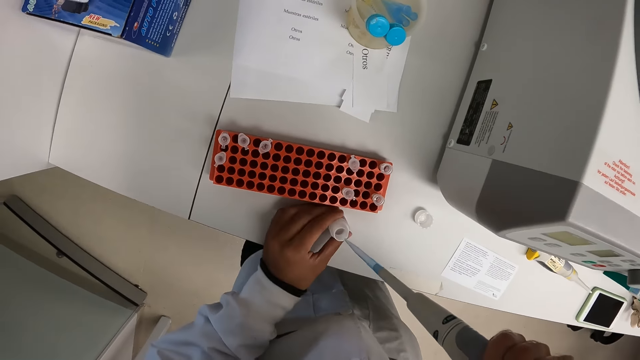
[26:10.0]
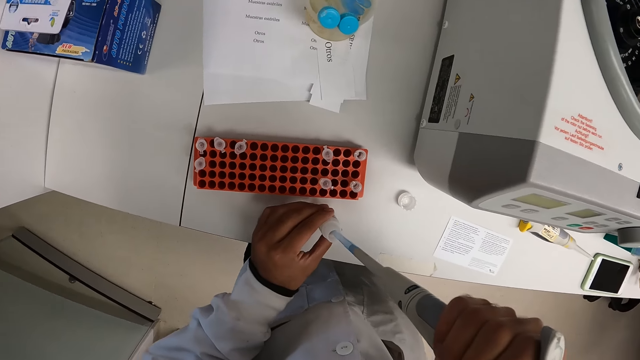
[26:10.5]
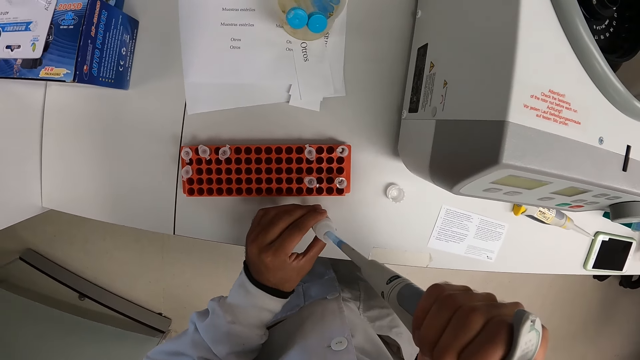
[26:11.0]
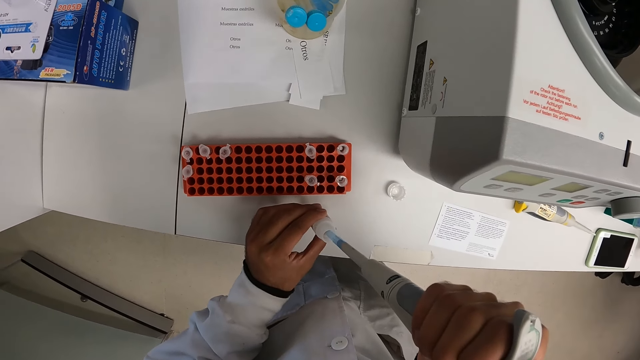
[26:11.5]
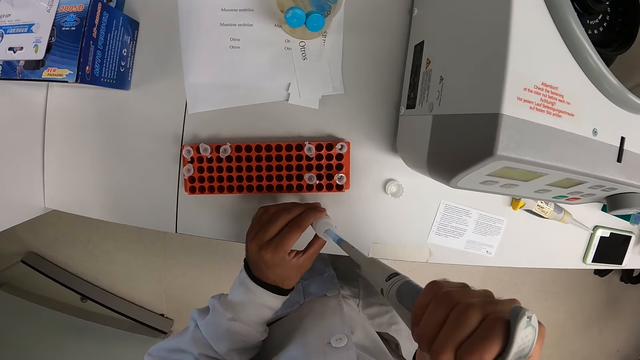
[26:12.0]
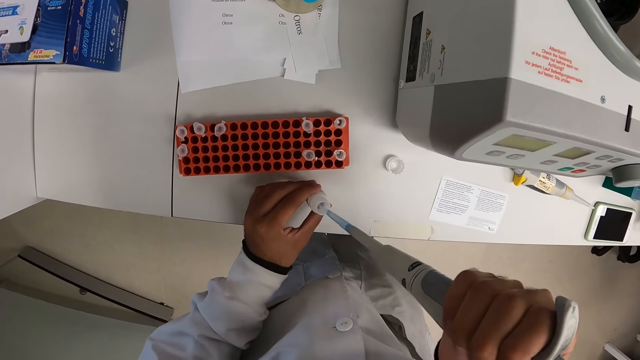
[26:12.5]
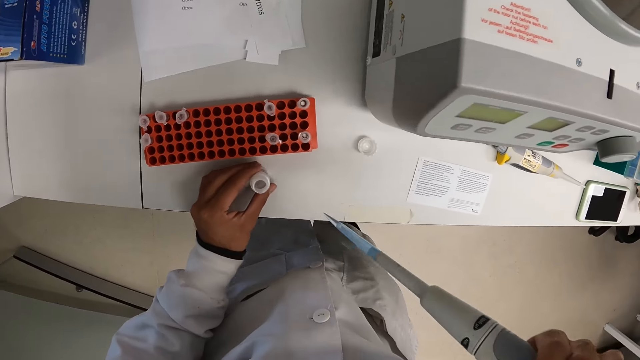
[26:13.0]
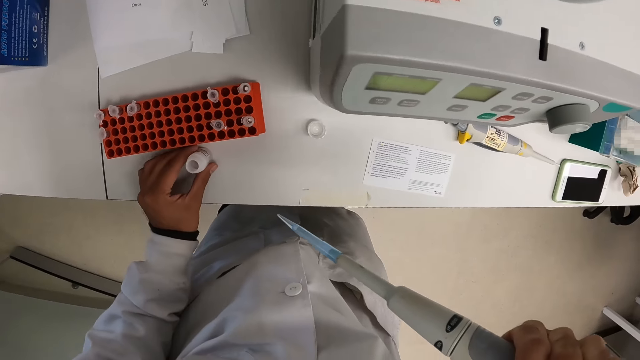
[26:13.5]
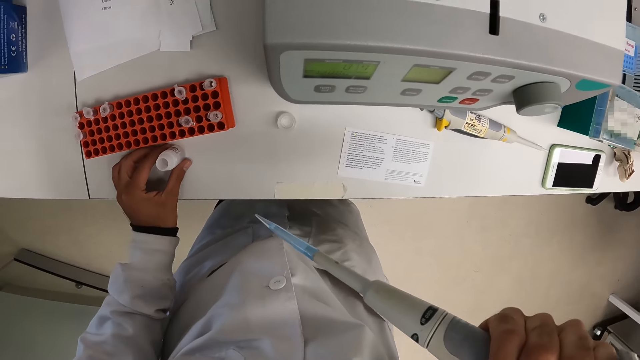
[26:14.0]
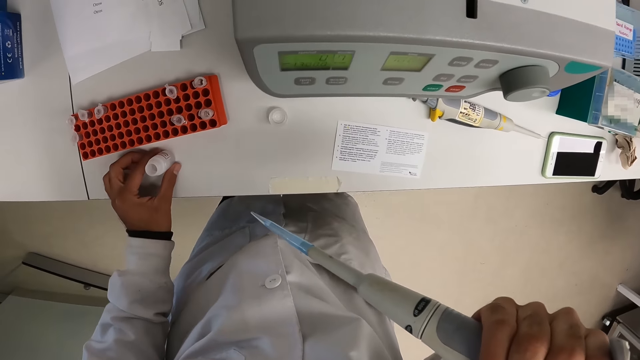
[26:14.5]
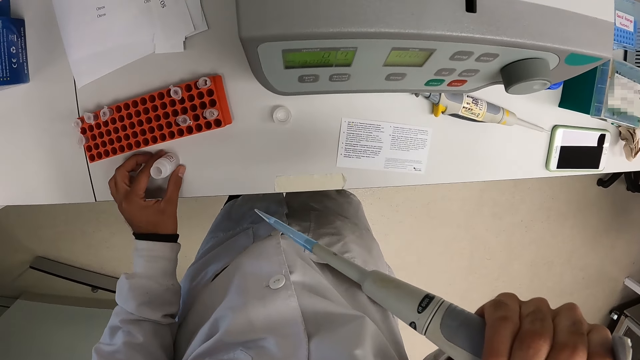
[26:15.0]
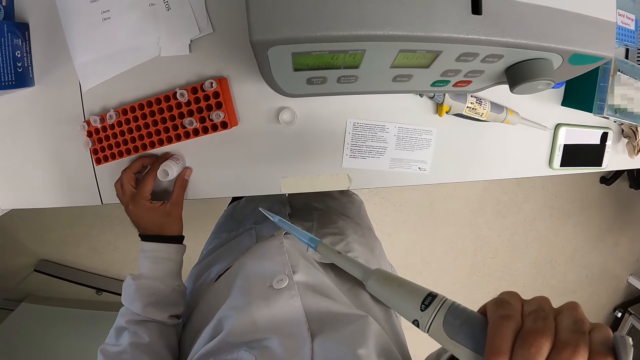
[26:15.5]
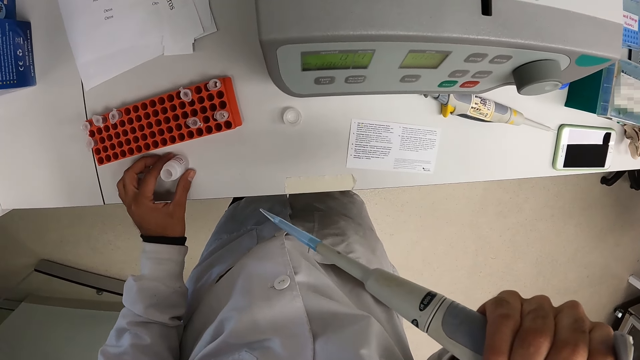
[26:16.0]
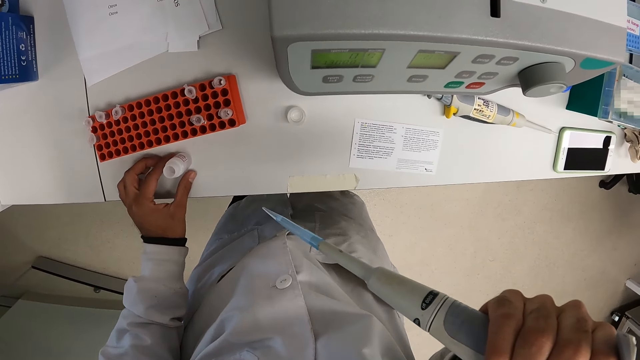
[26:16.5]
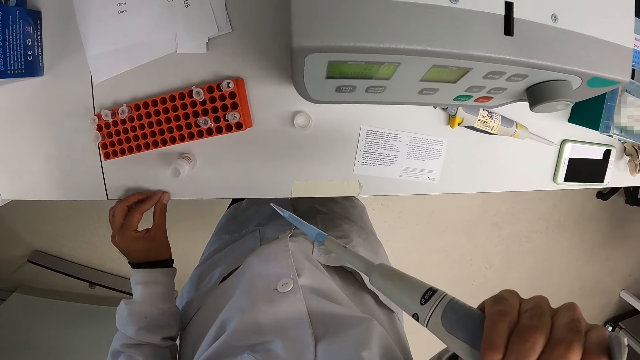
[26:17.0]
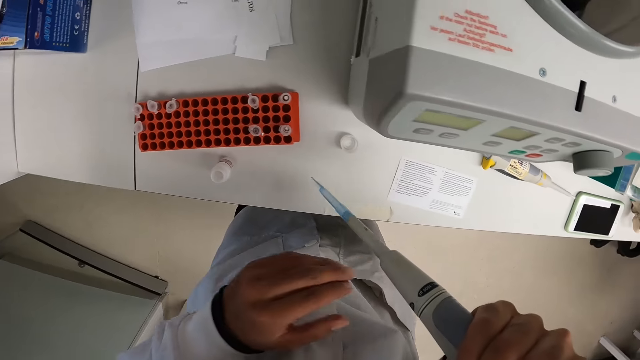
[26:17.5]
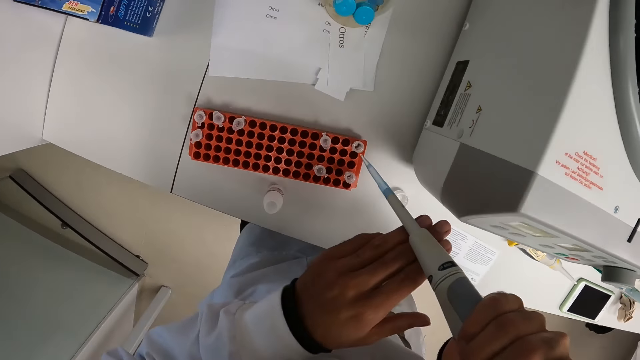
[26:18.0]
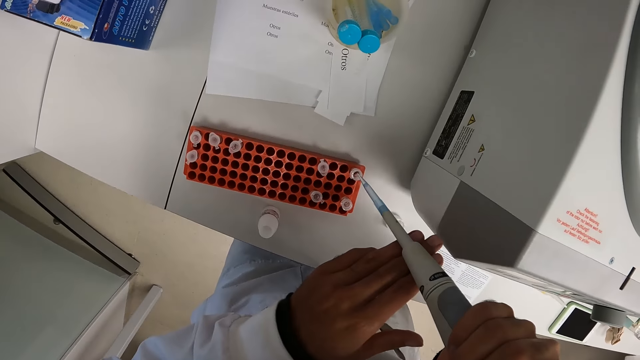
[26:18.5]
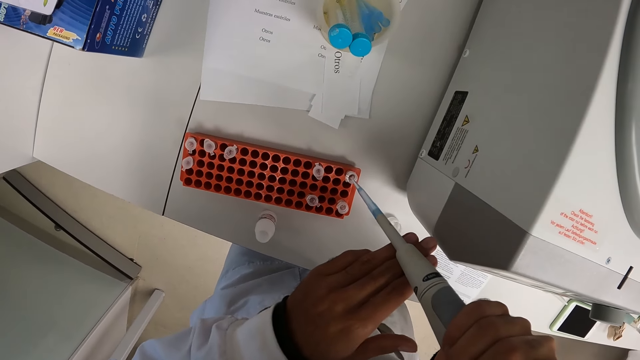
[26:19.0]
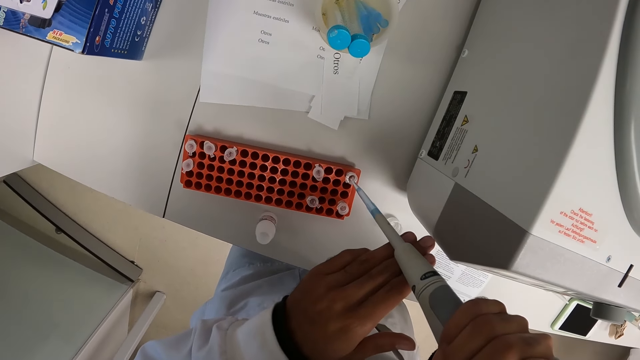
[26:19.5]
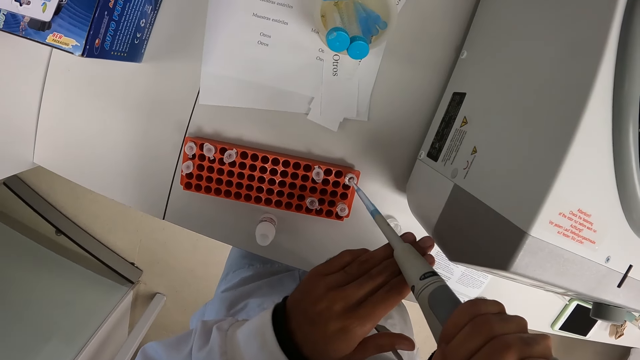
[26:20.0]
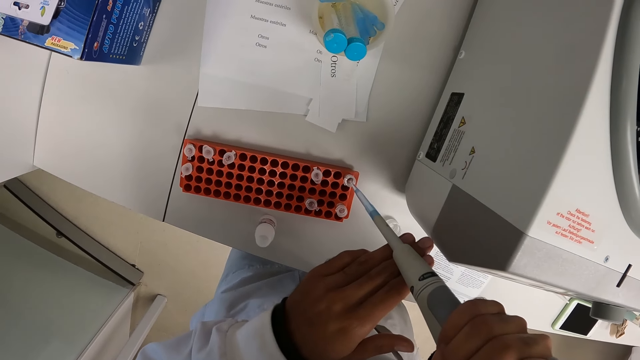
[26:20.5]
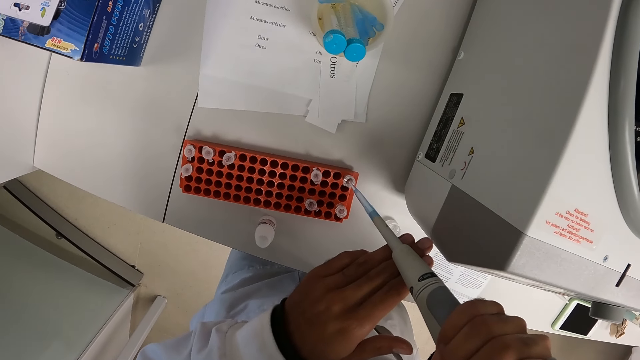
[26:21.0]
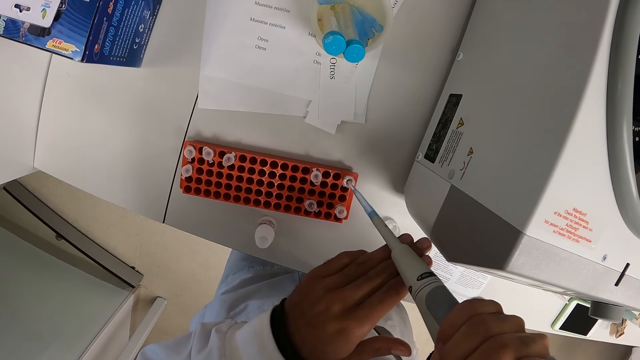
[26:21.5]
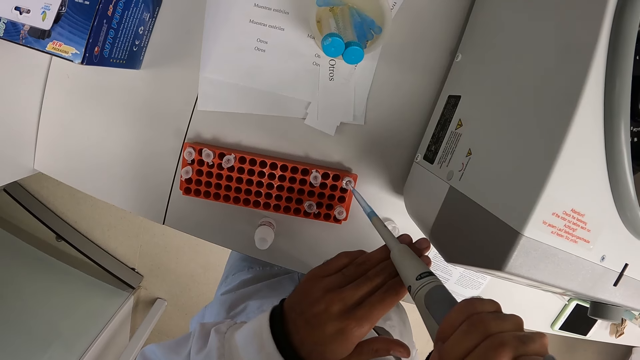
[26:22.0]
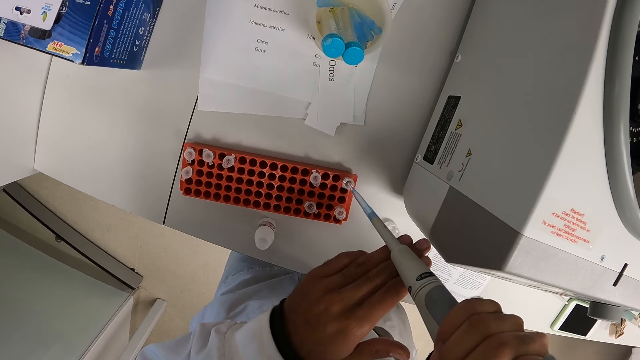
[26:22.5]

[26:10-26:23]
The camera wearer holds the container on the countertop with his left hand. He raises the container from the countertop with his left hand. He draws syrup from the container with the pipette in his right hand. He drops the container on the countertop with his left hand. He pours syrup from the pipette into the microtube in the crate with his hands.

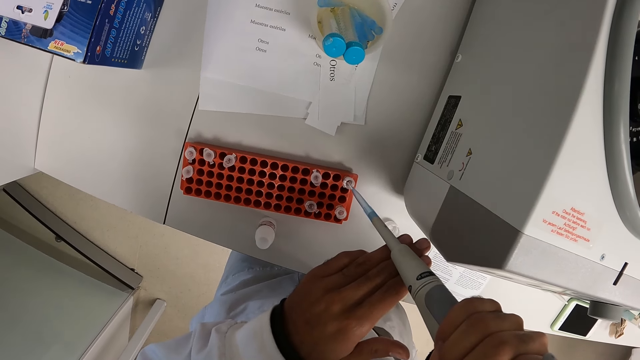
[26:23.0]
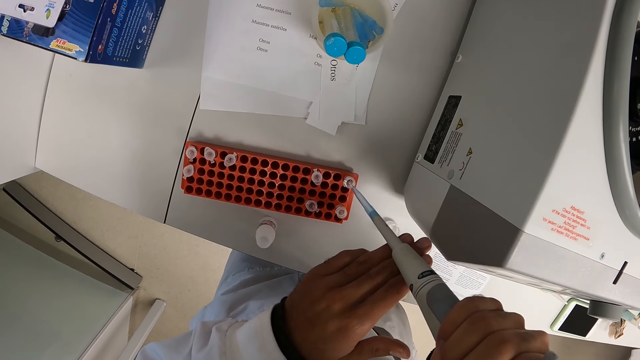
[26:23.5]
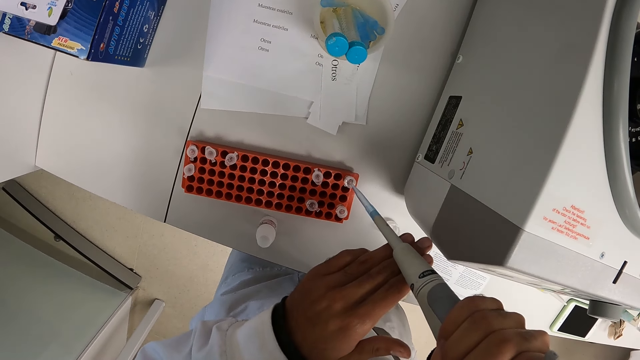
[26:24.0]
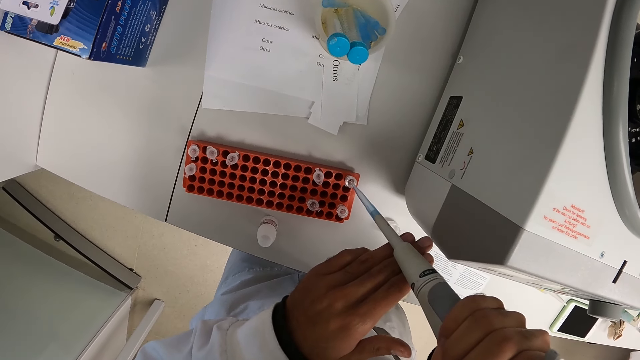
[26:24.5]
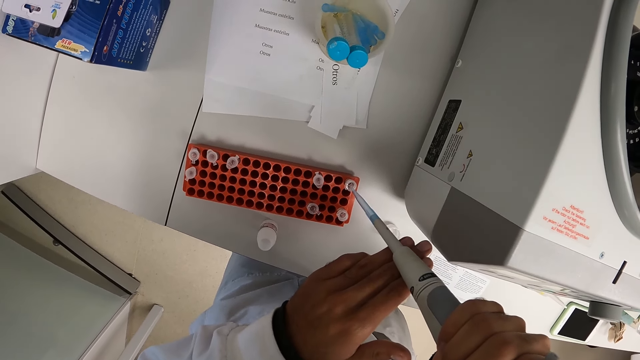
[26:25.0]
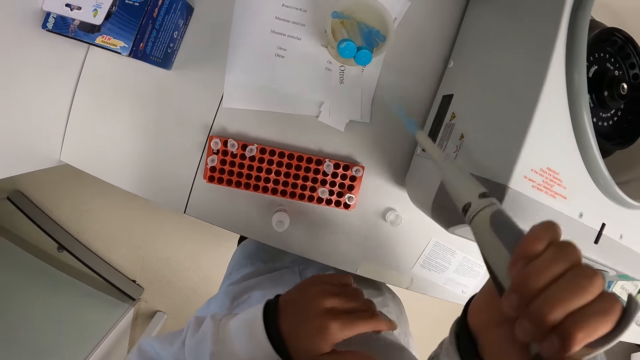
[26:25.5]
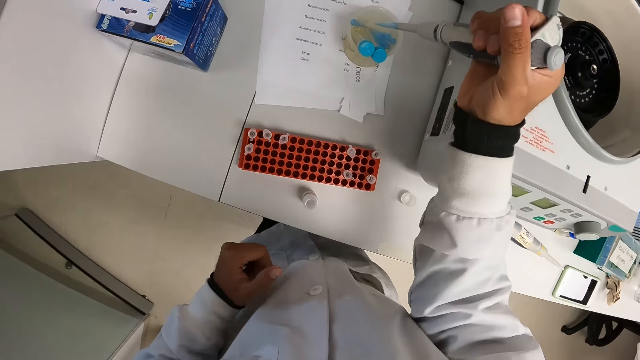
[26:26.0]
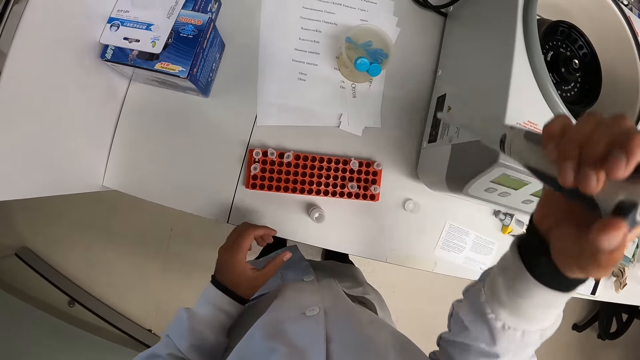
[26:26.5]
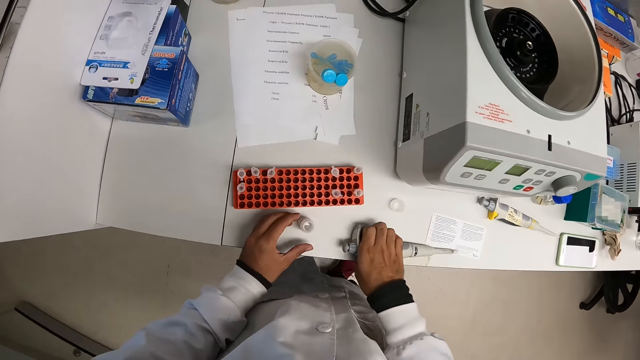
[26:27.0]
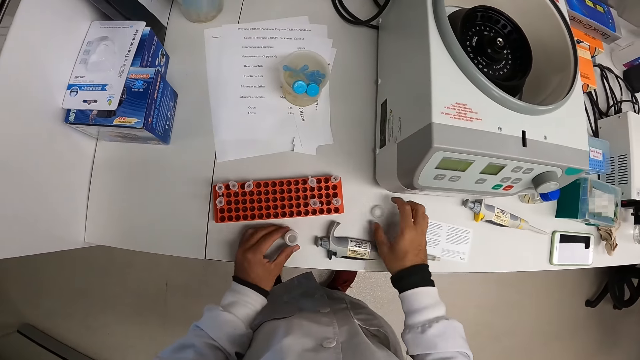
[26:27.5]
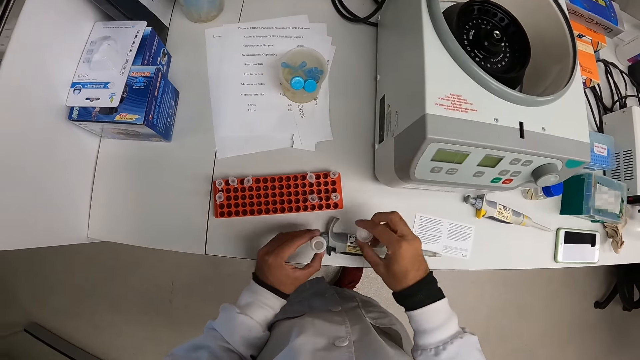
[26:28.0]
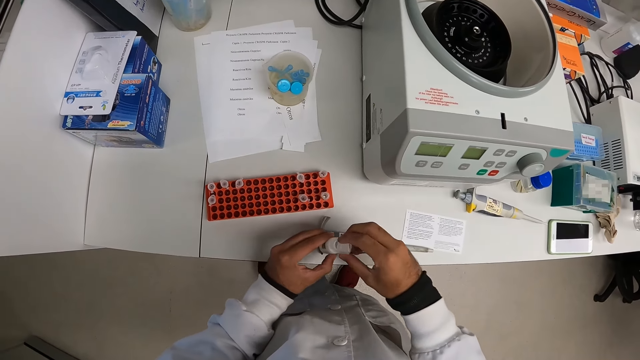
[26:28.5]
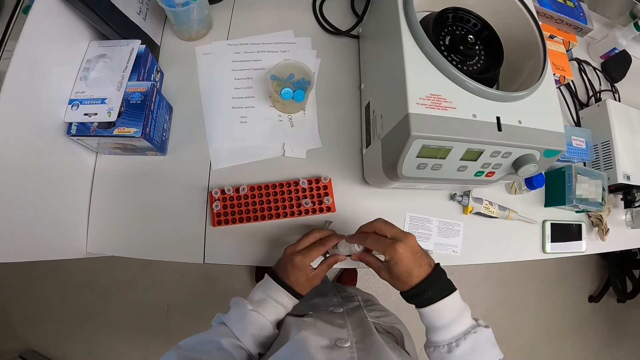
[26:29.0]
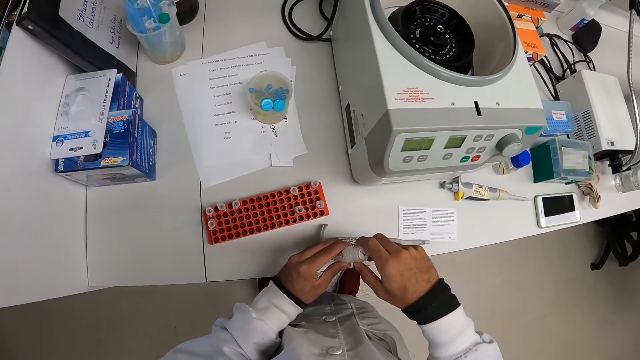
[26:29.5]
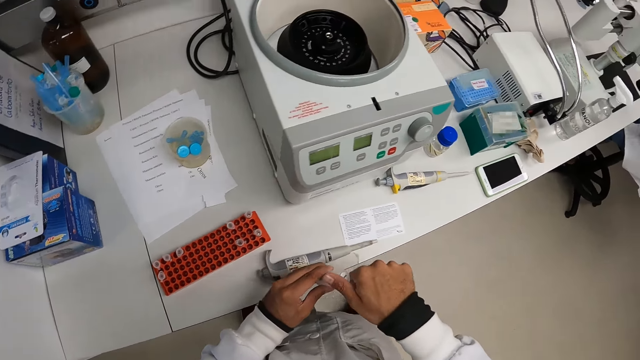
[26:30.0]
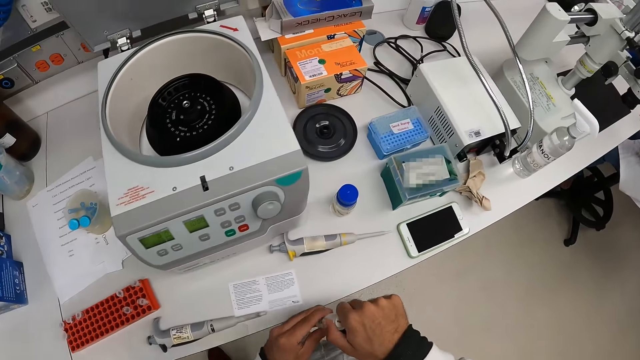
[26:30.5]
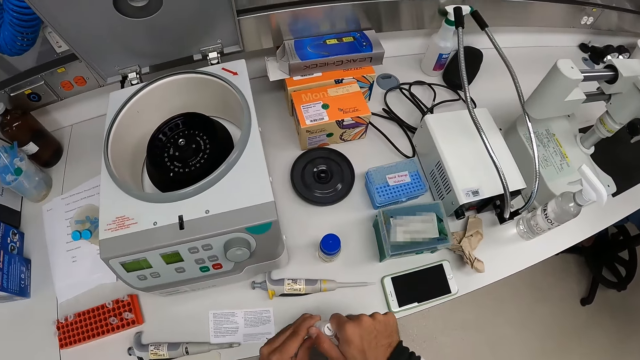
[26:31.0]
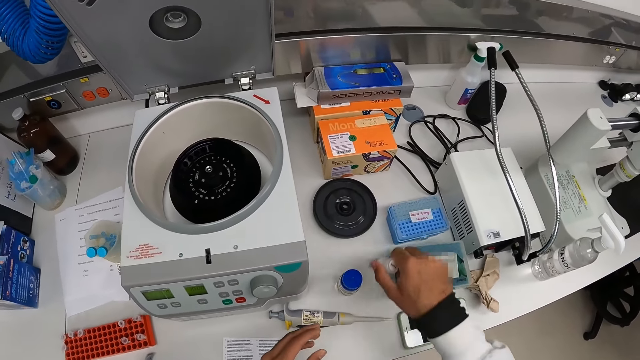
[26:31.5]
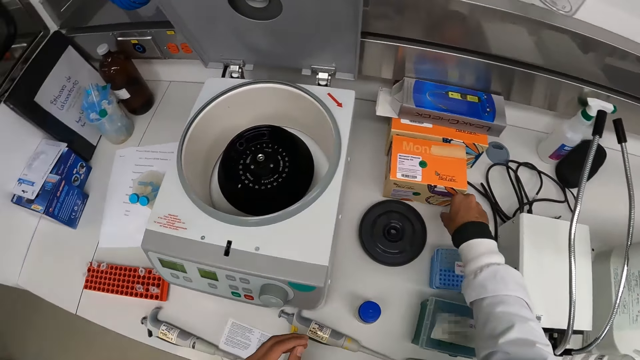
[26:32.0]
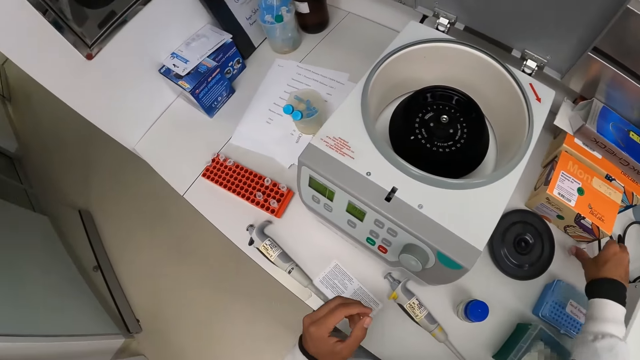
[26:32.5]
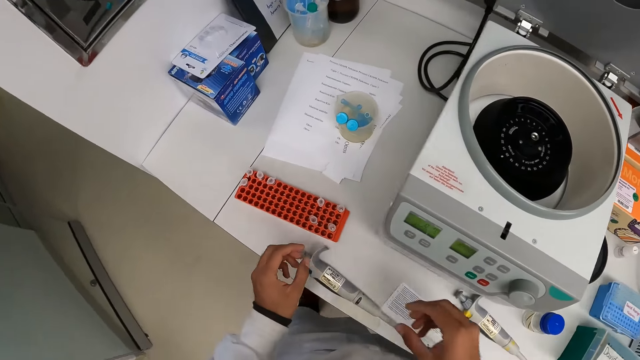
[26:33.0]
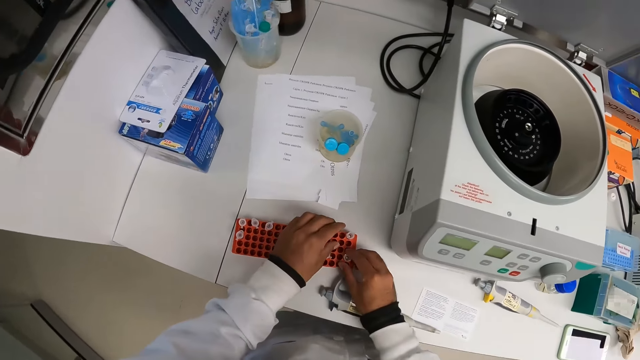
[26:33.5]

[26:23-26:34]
The camera wearer pours syrup in the pipette into the jar with his right hand. He drops the shaft. He drops the pipette on the countertop with his right hand. He picks up the container from the countertop with his left hand. He picks up the lid of the container from the countertop with his right hand. He covers the container with the lid in his right hand. He drops the container on the countertop with his right hand. He picks up the microtube from the crate with his right hand.
